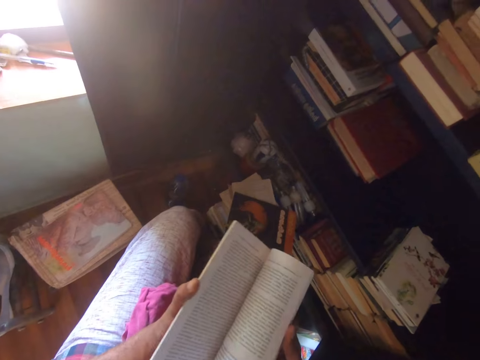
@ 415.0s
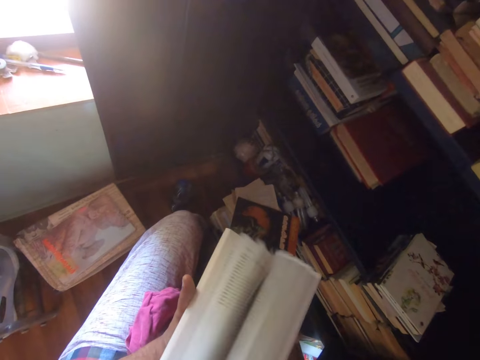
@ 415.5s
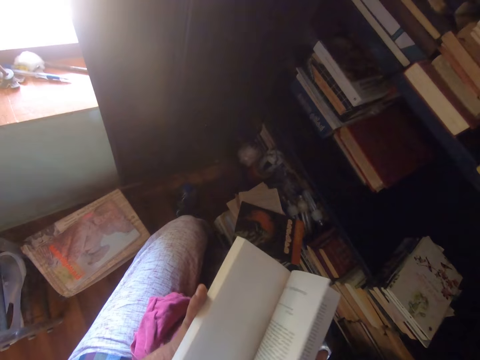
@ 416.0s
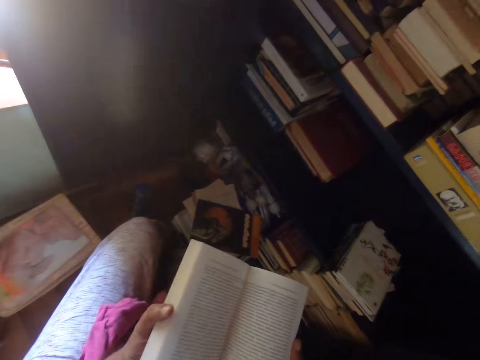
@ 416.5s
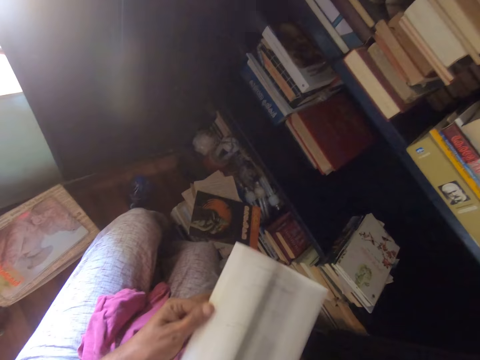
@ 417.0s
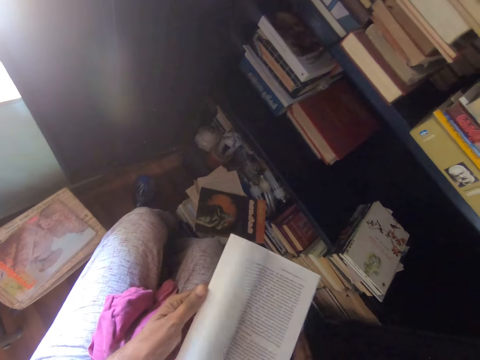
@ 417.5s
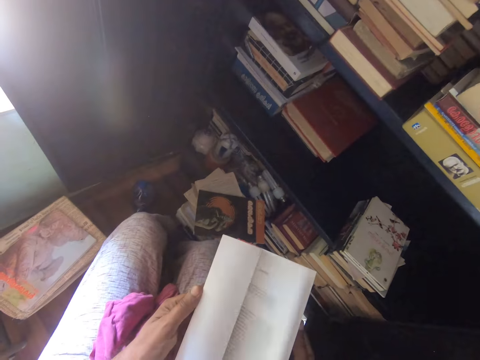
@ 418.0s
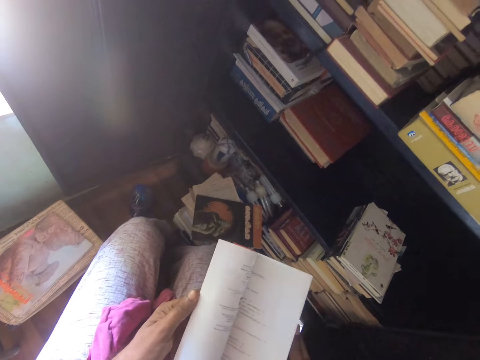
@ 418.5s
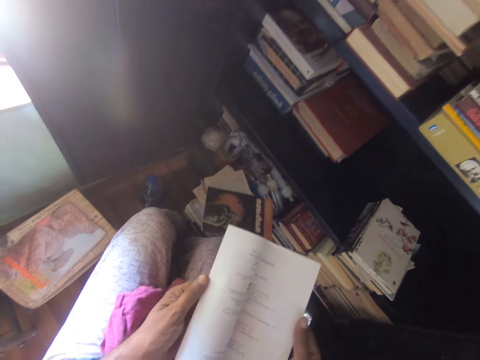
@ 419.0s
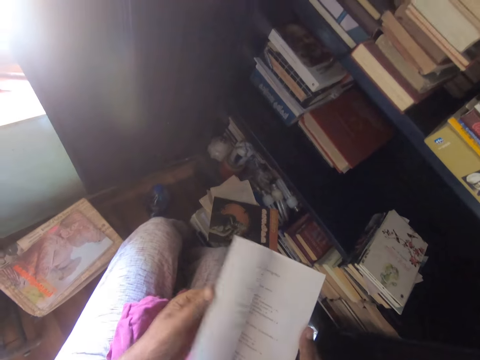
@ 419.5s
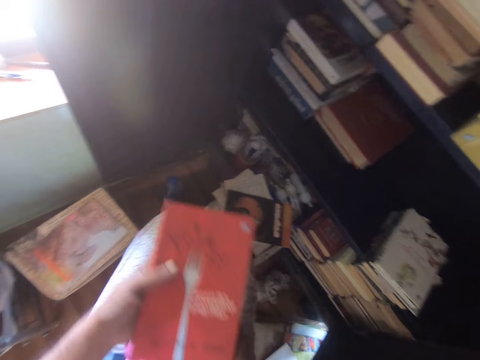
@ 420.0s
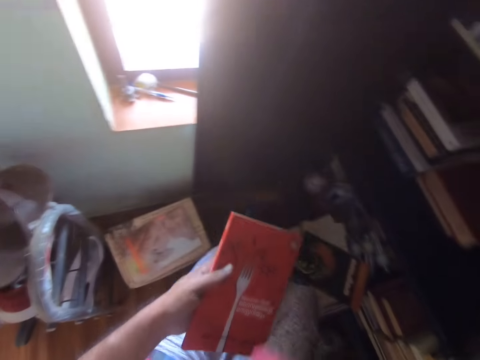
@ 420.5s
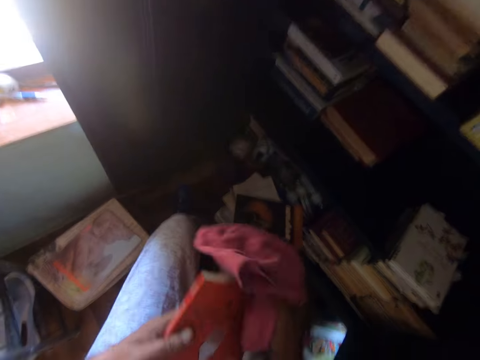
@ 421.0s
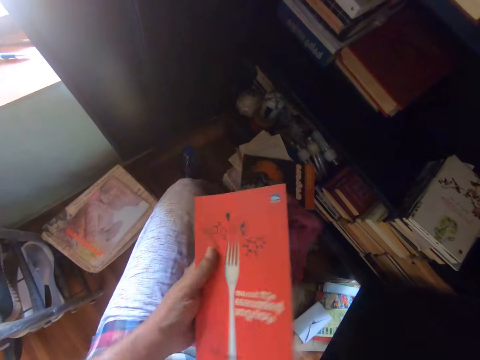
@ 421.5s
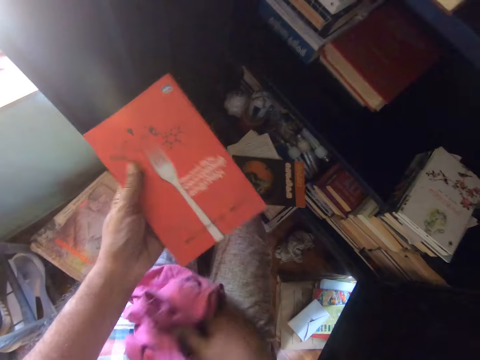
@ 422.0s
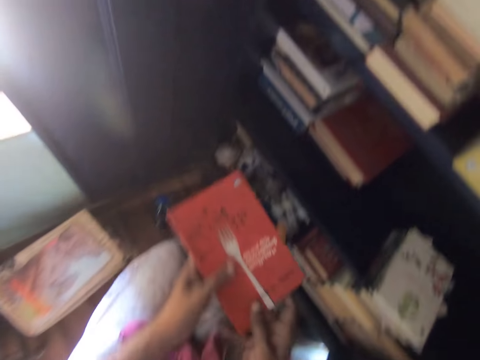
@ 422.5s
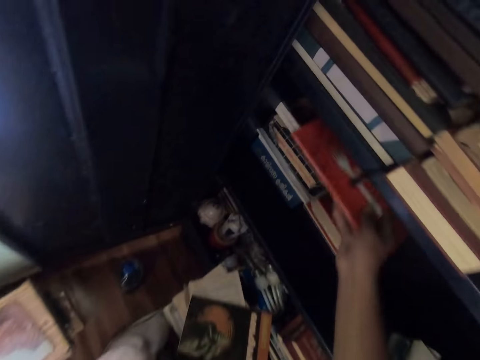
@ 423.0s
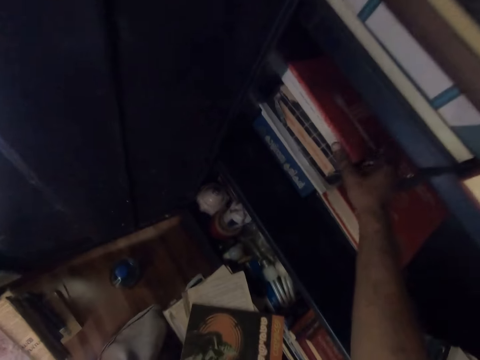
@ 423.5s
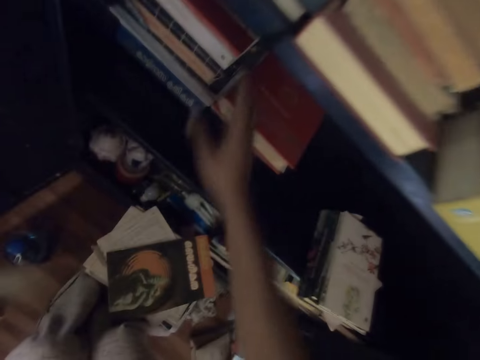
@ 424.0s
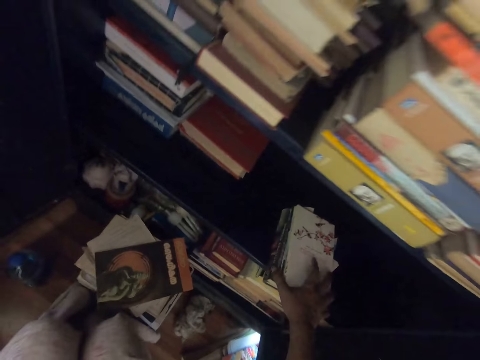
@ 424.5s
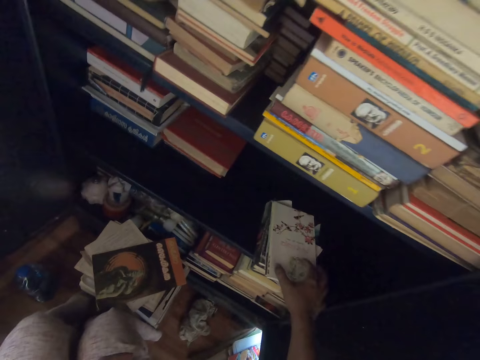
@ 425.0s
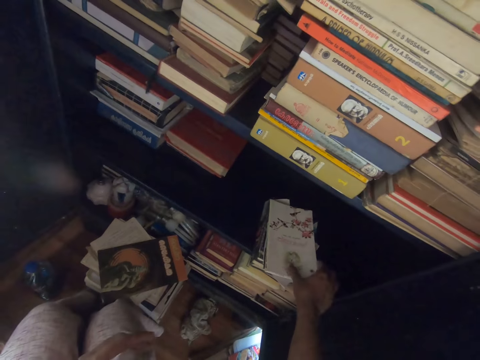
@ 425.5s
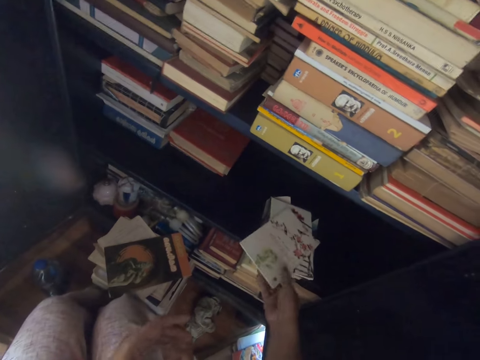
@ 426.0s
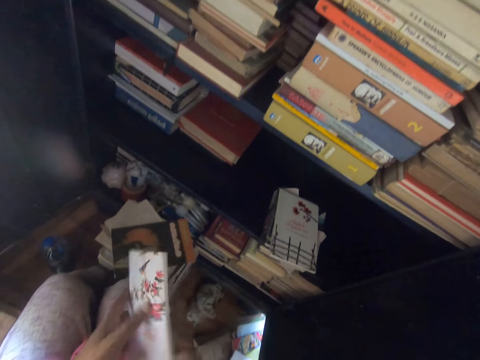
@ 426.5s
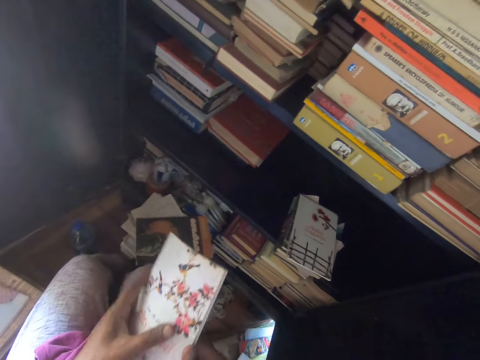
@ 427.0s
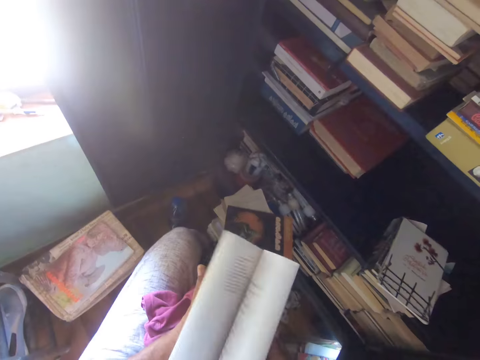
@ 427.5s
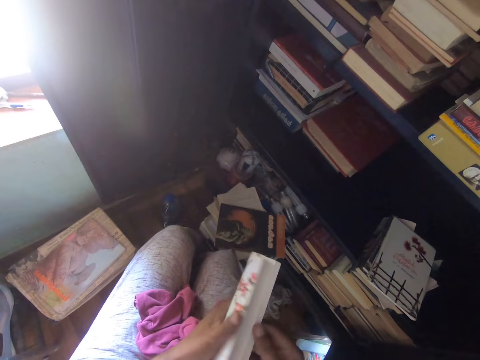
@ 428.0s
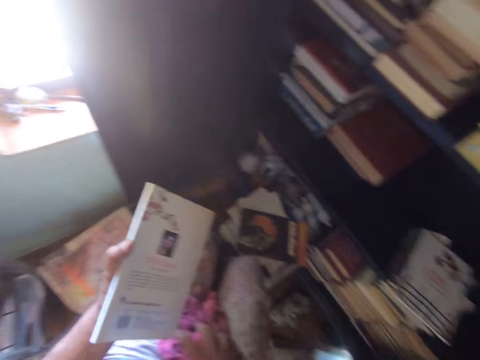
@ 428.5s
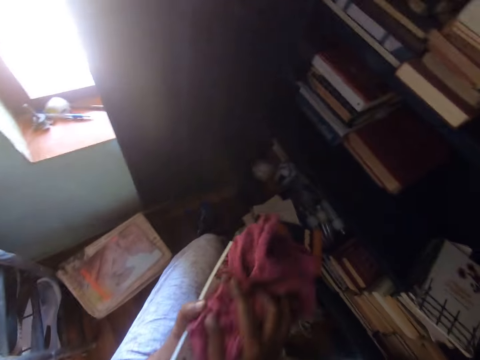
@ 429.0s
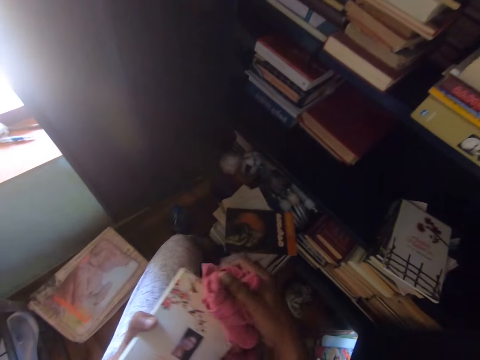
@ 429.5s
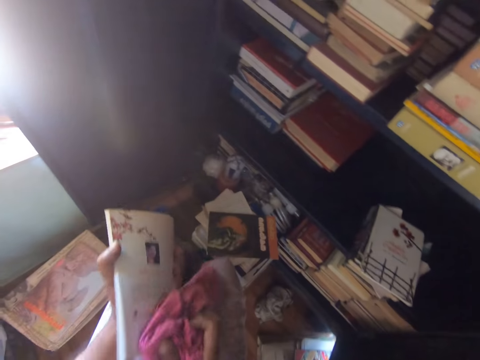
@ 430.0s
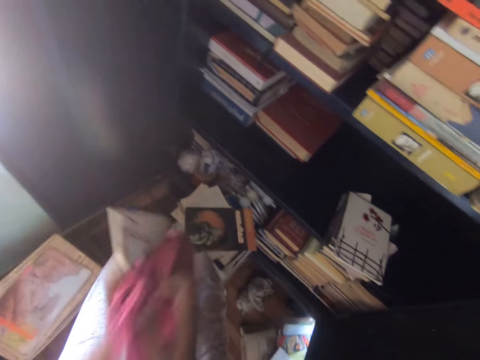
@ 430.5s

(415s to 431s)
The camera wearer picks up a towel and wipes the book with the towel. They put the books in the cupboard. They pick up a book. They open the pages of the book. They pick up the towel and wipe the book with the towel.

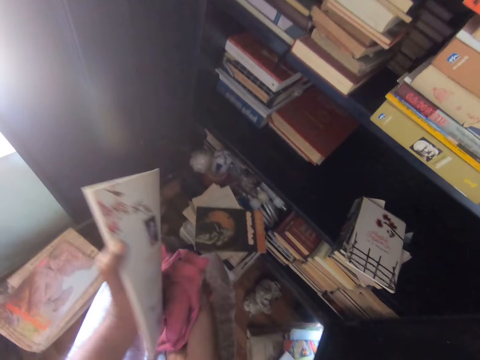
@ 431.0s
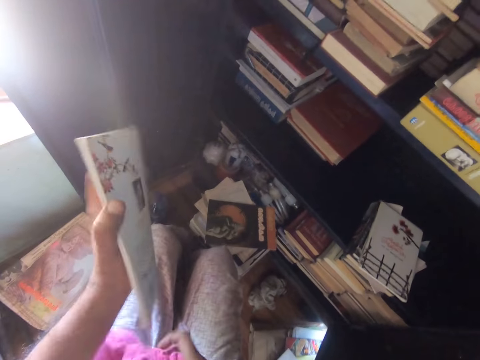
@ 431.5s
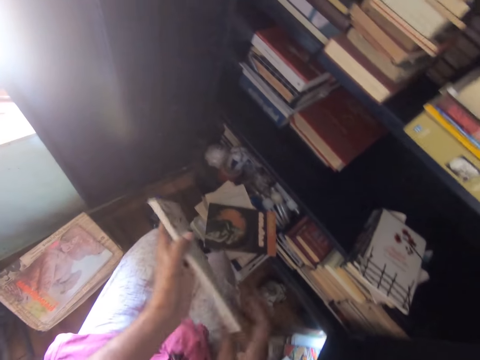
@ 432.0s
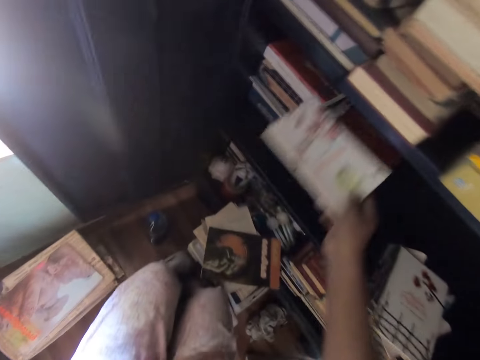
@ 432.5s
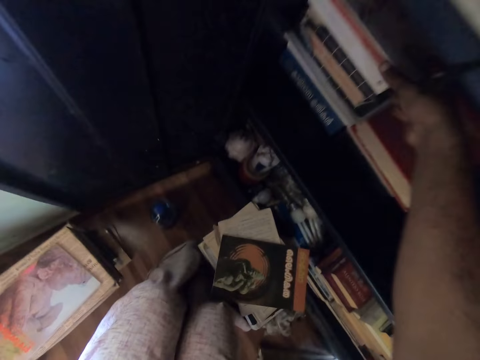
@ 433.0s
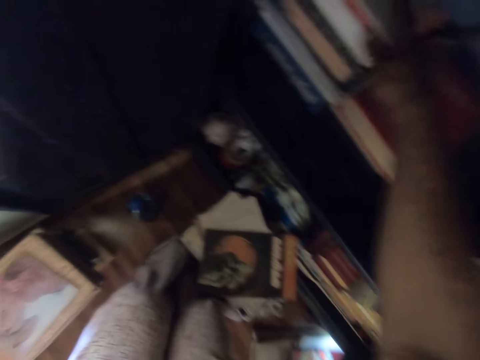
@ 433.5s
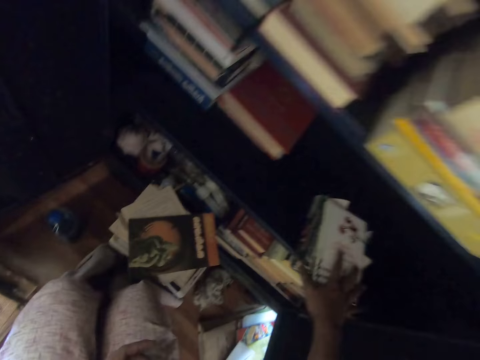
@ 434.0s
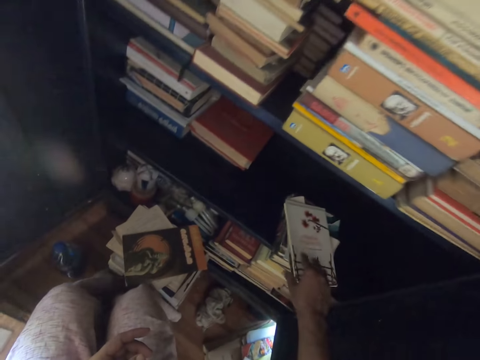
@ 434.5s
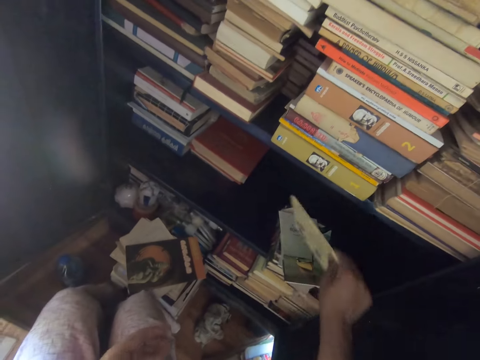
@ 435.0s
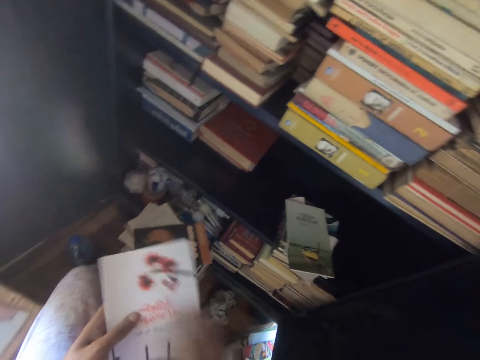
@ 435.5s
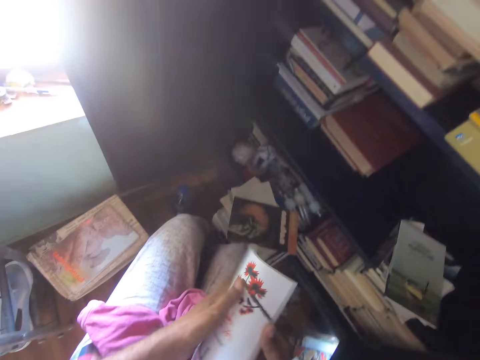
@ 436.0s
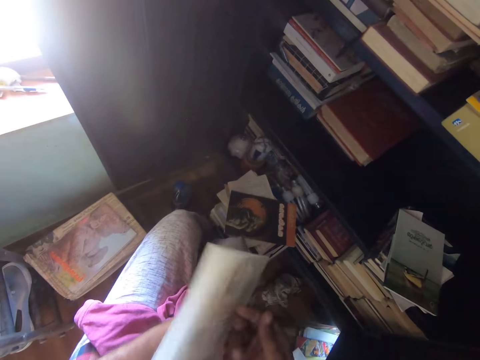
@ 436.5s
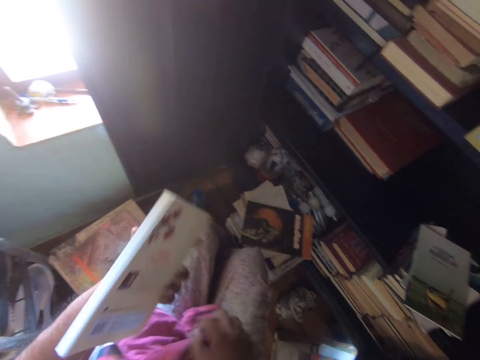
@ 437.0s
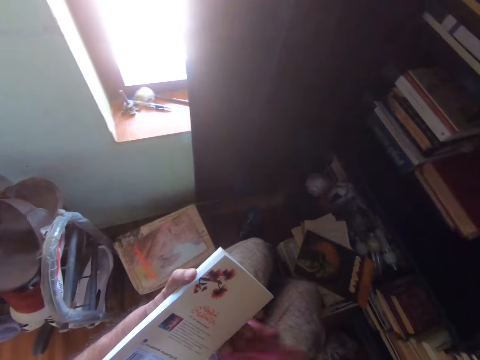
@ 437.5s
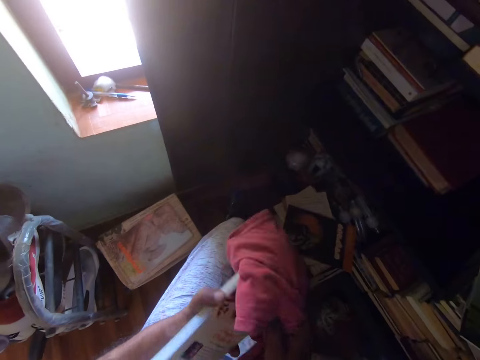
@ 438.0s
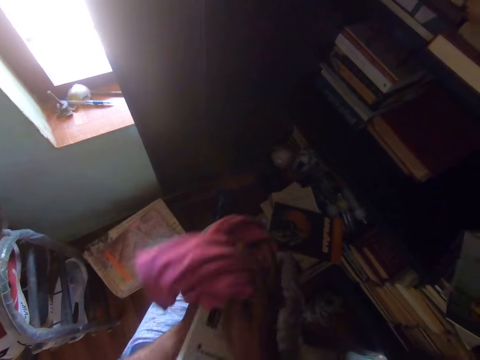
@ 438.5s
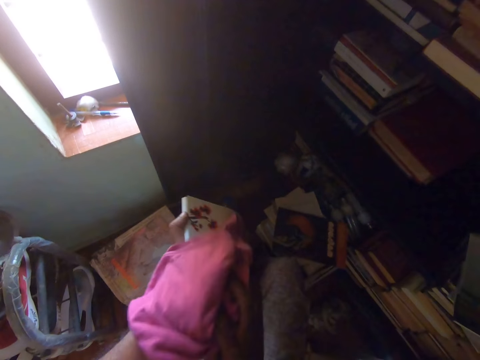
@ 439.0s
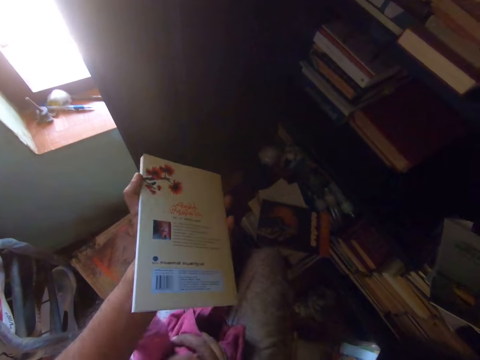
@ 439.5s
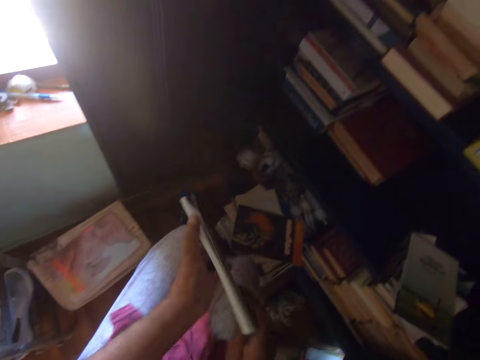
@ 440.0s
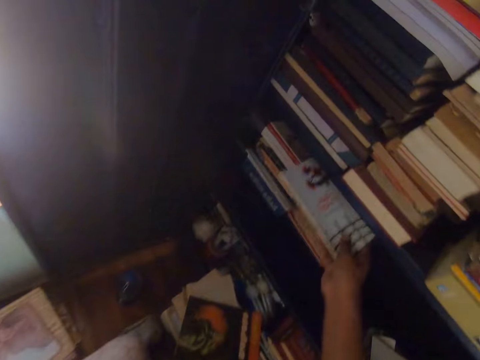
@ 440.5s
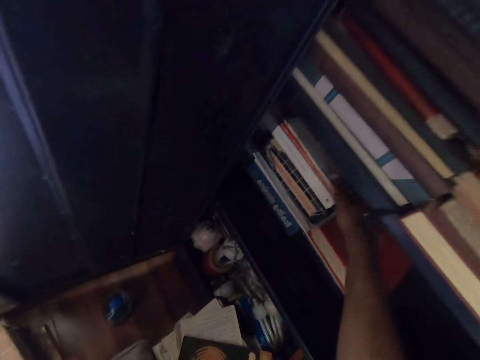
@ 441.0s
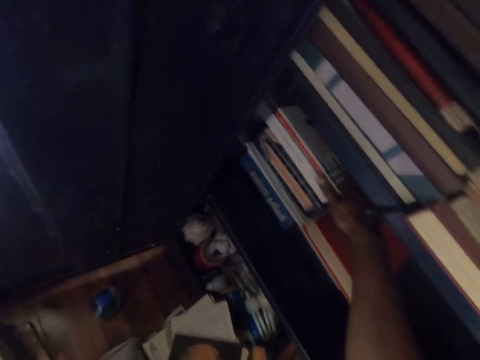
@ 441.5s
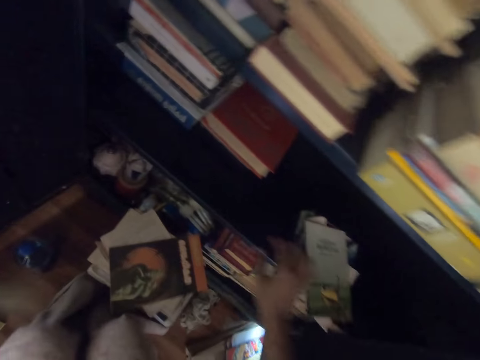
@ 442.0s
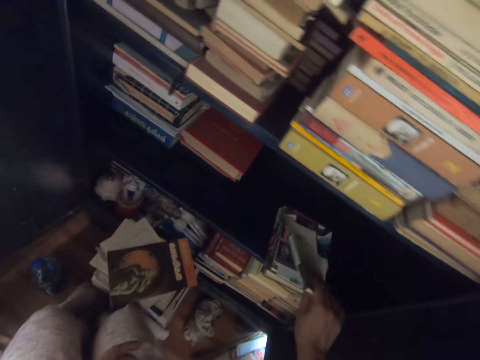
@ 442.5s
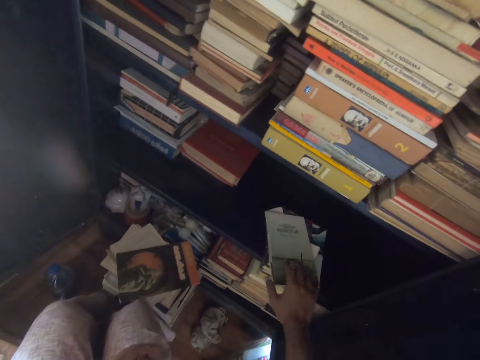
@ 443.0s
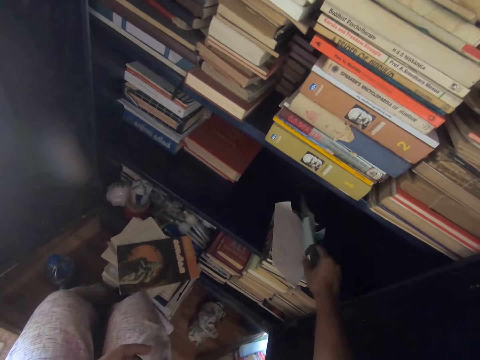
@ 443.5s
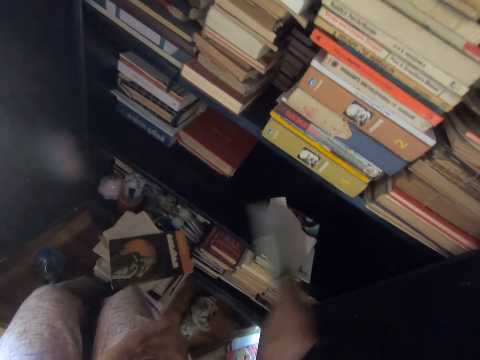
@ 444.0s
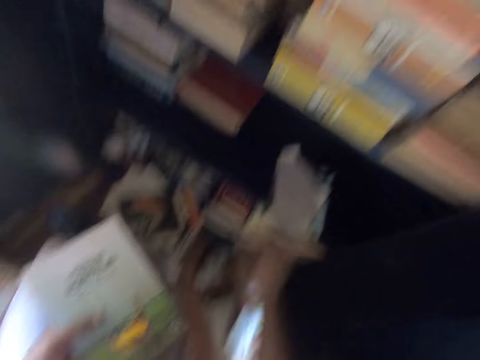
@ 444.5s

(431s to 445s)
The camera wearer puts the books in the cupboard. They pick up a book. They open the pages of the book. They pick up a towel and wipe the book with the towel. They put the book in the cupboard. They pick up a book.
